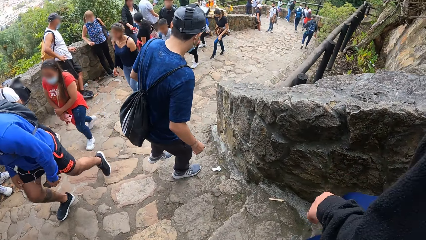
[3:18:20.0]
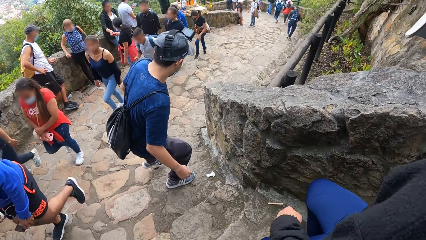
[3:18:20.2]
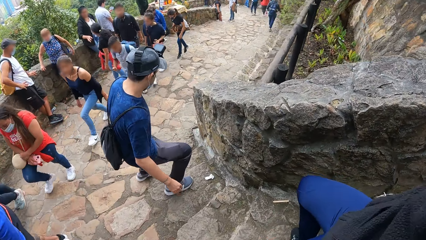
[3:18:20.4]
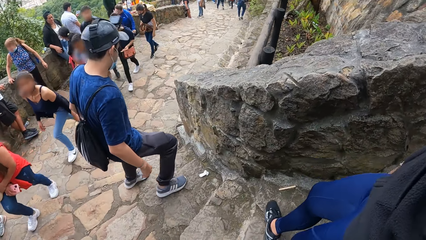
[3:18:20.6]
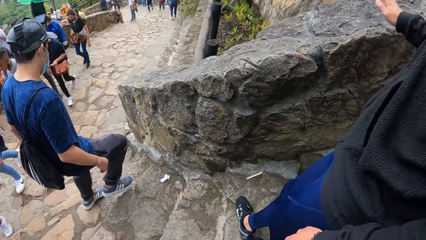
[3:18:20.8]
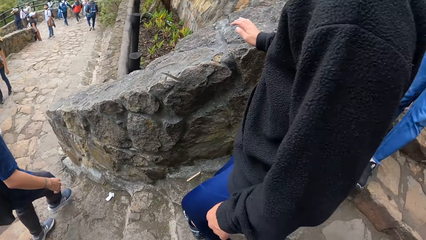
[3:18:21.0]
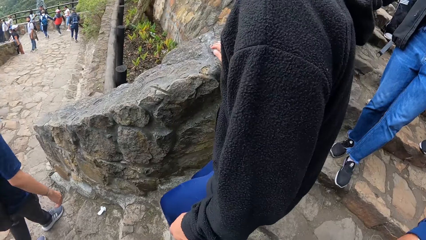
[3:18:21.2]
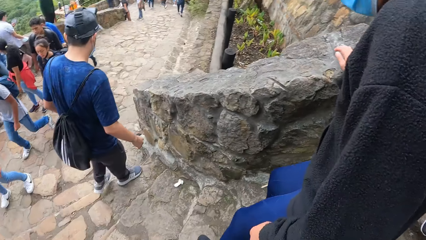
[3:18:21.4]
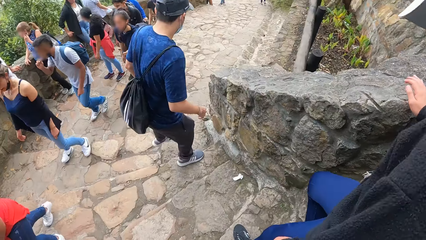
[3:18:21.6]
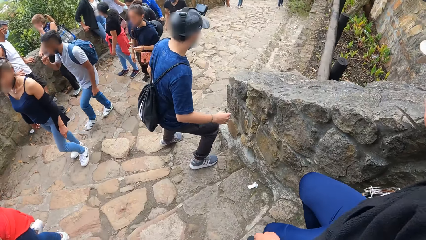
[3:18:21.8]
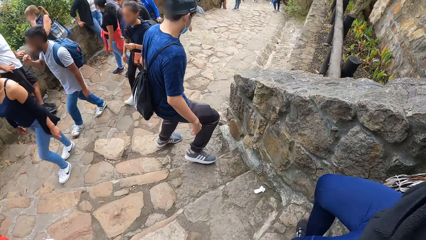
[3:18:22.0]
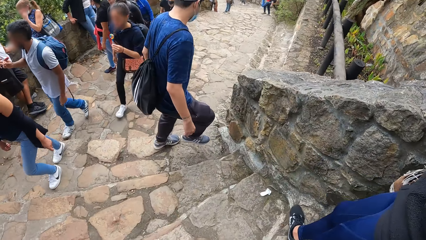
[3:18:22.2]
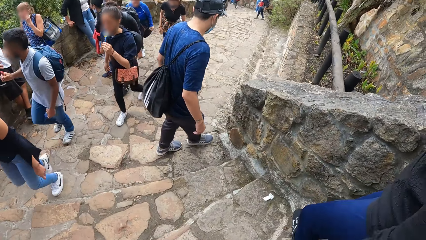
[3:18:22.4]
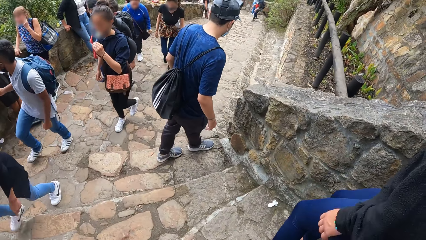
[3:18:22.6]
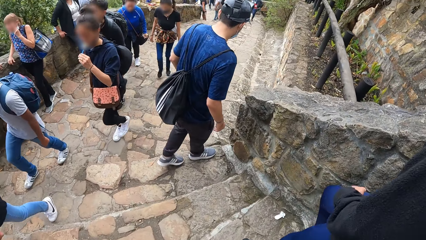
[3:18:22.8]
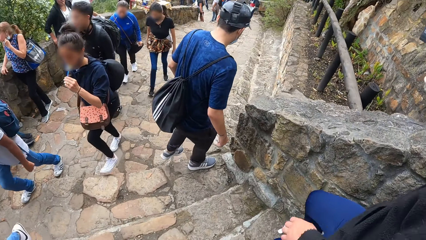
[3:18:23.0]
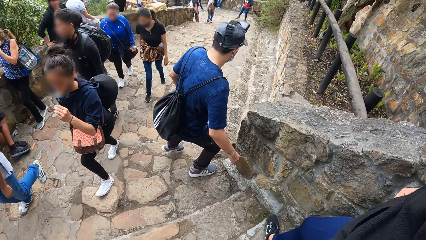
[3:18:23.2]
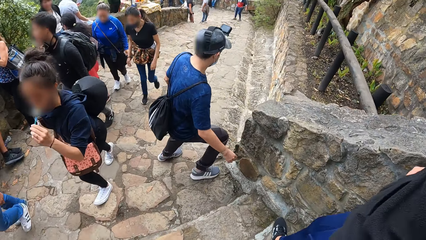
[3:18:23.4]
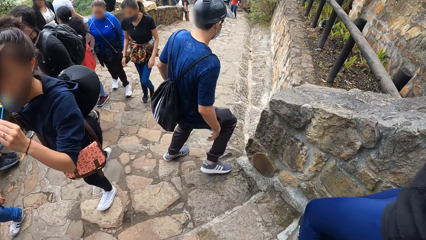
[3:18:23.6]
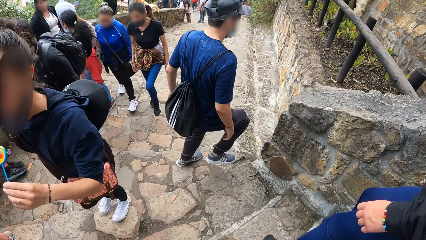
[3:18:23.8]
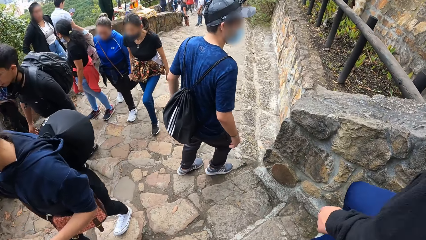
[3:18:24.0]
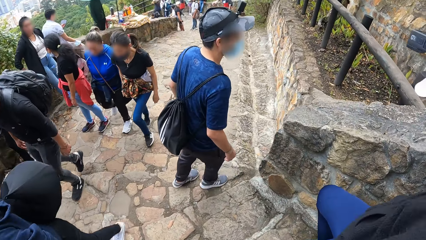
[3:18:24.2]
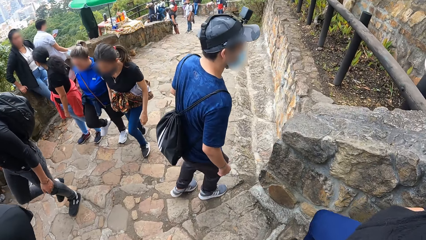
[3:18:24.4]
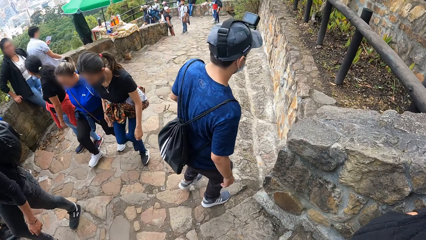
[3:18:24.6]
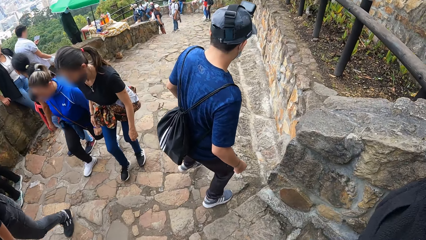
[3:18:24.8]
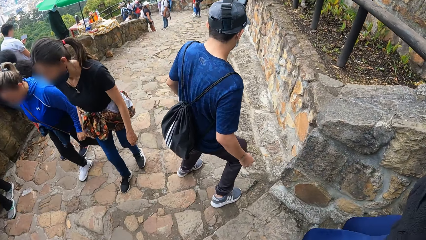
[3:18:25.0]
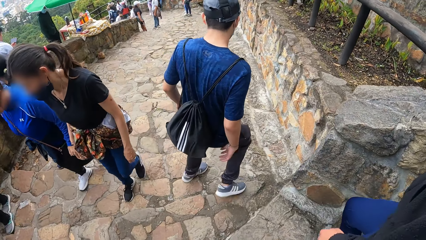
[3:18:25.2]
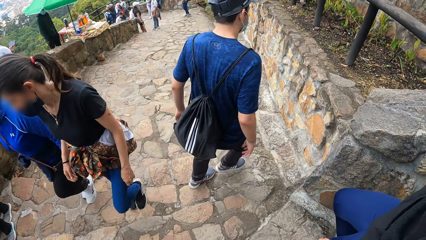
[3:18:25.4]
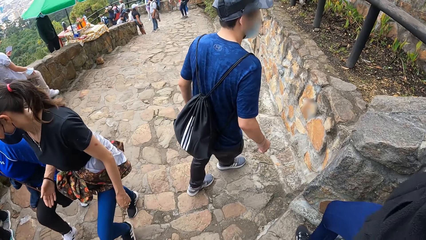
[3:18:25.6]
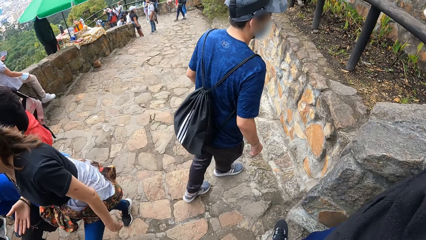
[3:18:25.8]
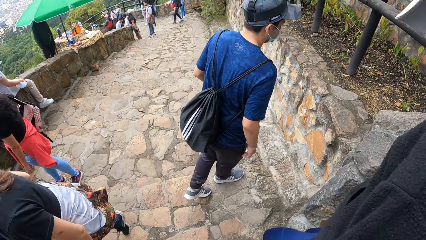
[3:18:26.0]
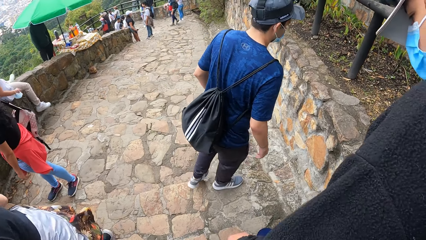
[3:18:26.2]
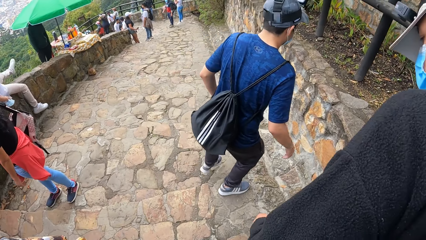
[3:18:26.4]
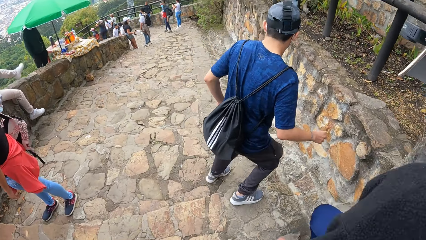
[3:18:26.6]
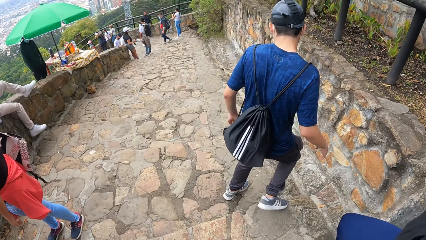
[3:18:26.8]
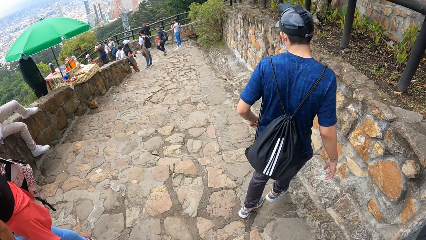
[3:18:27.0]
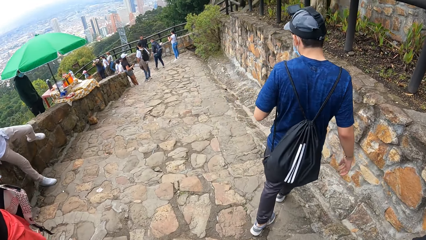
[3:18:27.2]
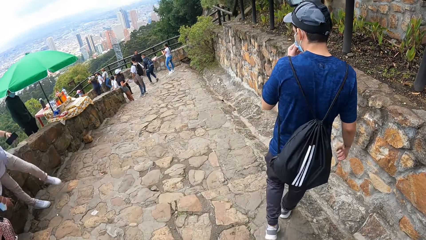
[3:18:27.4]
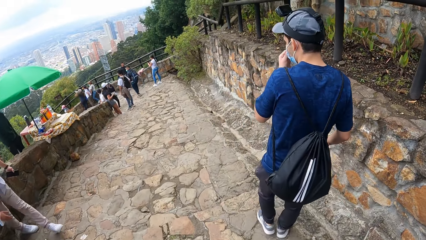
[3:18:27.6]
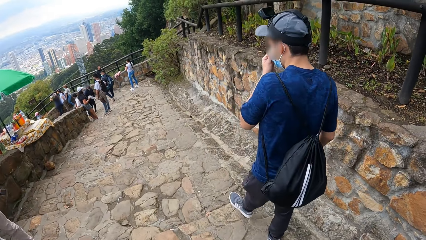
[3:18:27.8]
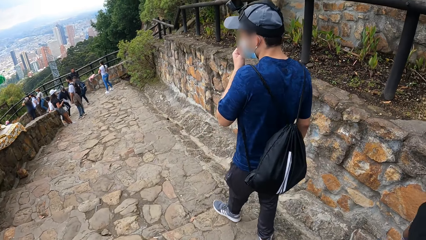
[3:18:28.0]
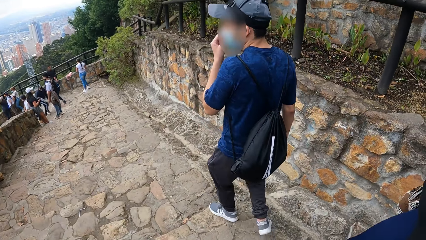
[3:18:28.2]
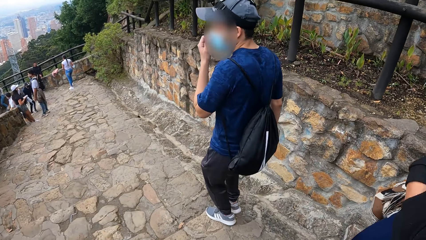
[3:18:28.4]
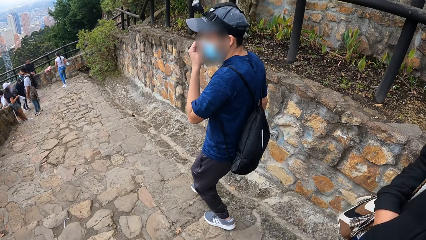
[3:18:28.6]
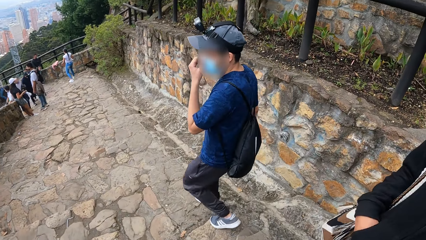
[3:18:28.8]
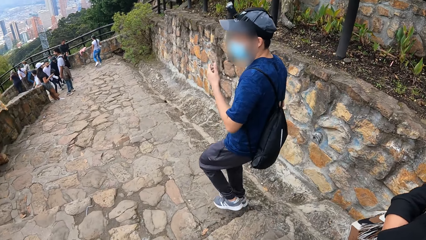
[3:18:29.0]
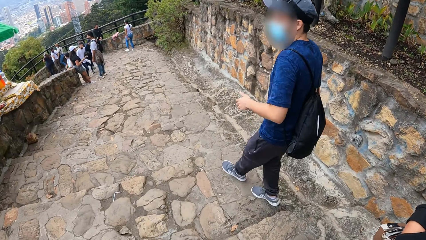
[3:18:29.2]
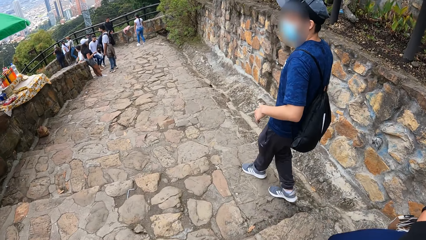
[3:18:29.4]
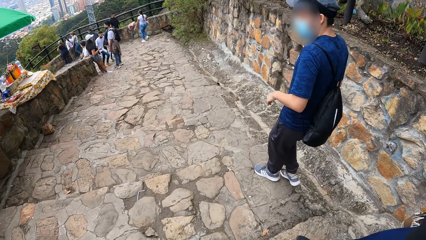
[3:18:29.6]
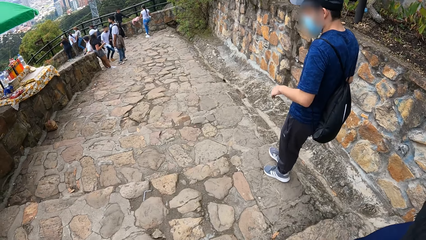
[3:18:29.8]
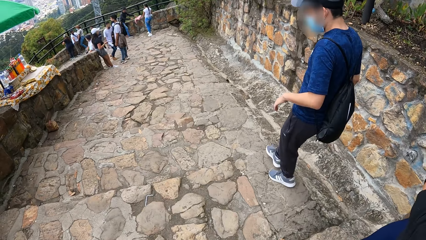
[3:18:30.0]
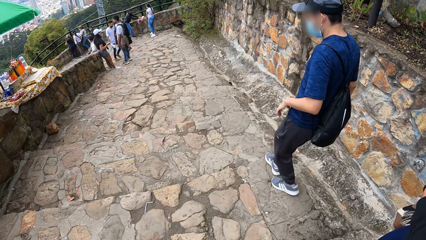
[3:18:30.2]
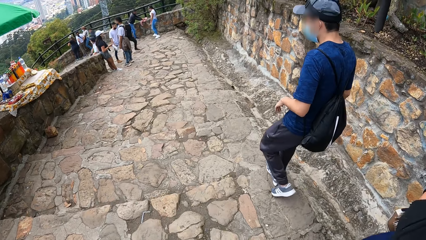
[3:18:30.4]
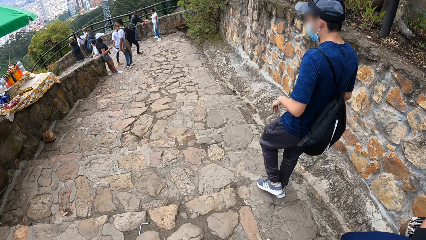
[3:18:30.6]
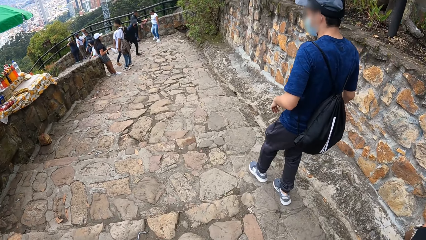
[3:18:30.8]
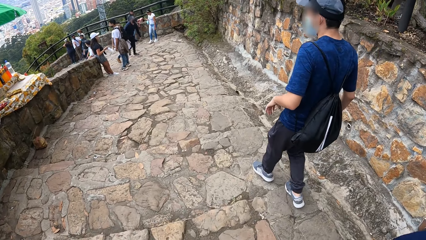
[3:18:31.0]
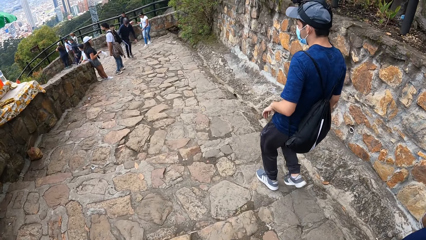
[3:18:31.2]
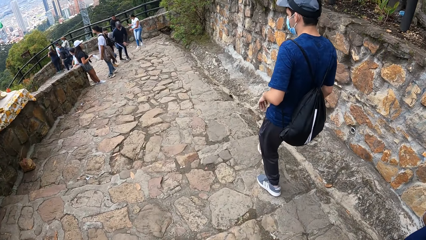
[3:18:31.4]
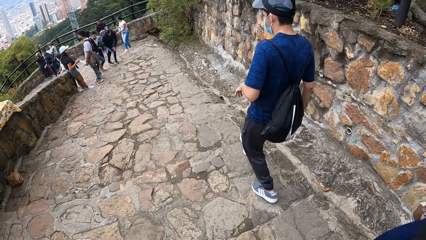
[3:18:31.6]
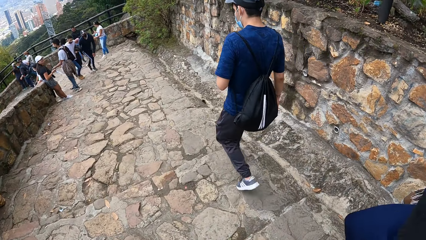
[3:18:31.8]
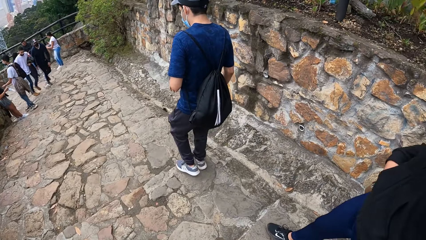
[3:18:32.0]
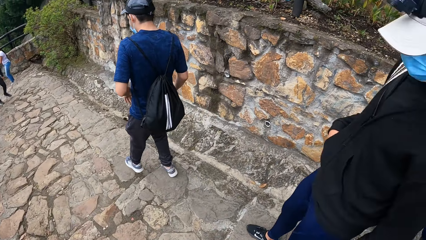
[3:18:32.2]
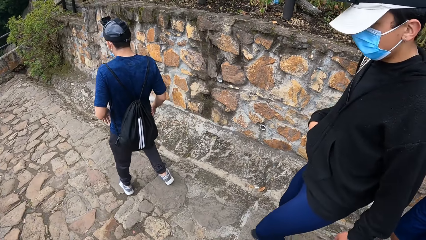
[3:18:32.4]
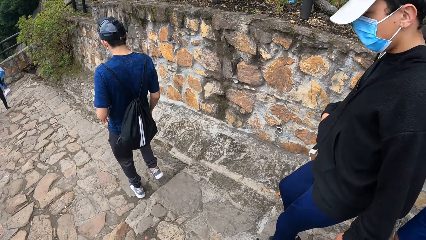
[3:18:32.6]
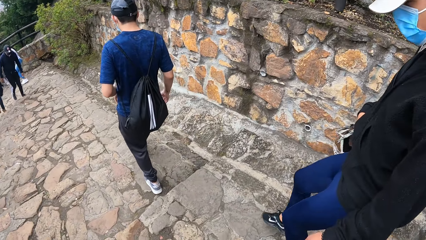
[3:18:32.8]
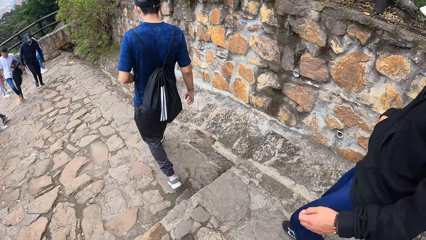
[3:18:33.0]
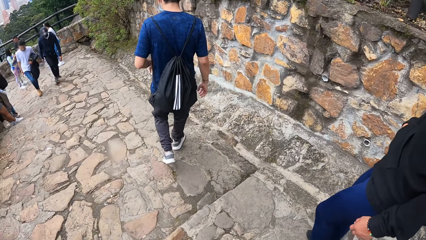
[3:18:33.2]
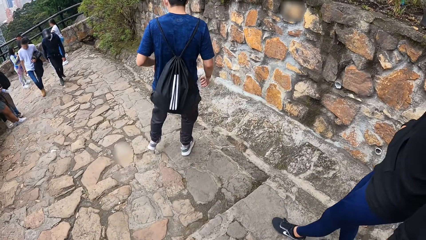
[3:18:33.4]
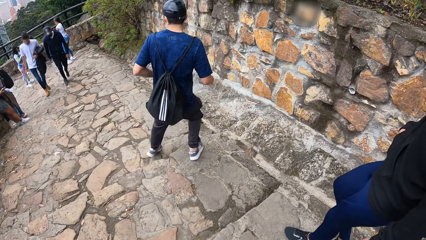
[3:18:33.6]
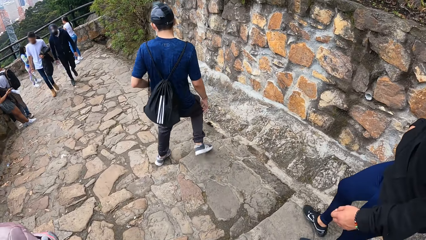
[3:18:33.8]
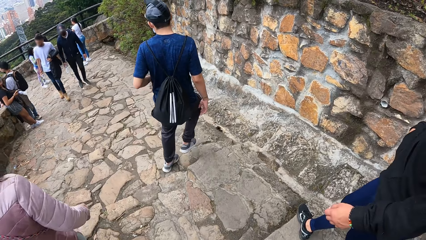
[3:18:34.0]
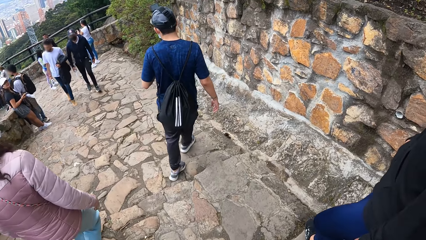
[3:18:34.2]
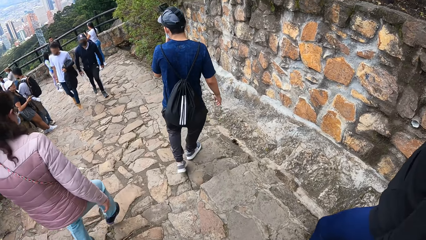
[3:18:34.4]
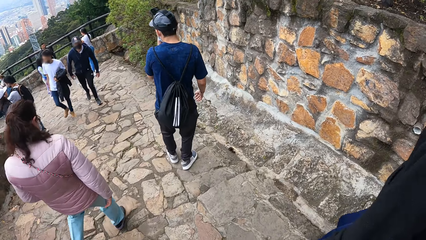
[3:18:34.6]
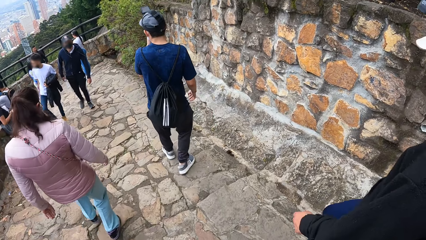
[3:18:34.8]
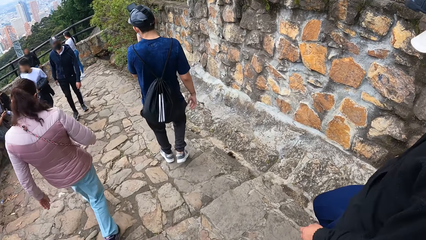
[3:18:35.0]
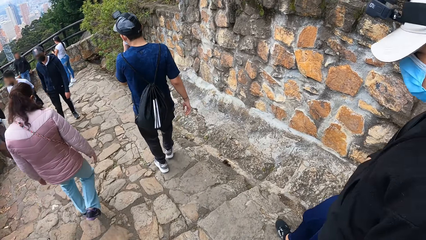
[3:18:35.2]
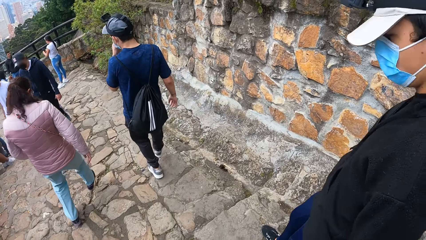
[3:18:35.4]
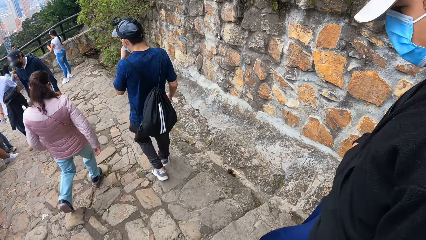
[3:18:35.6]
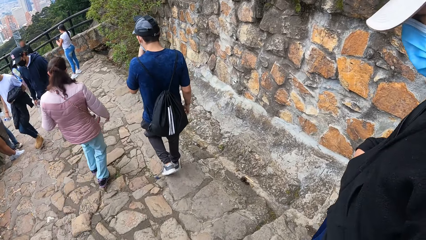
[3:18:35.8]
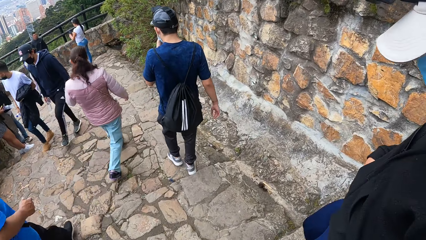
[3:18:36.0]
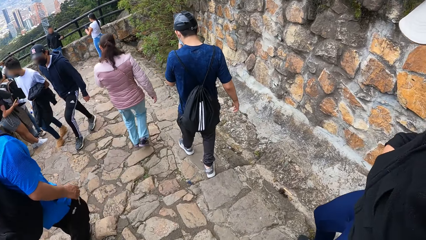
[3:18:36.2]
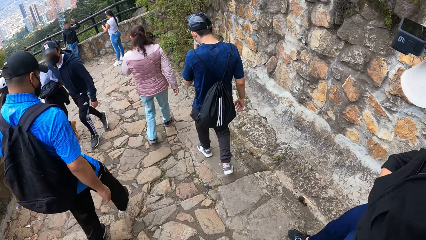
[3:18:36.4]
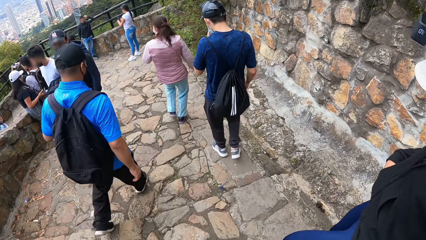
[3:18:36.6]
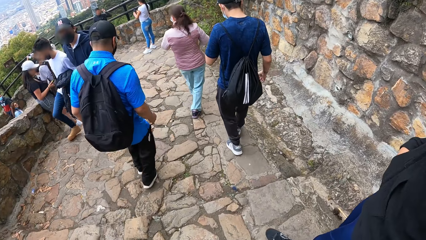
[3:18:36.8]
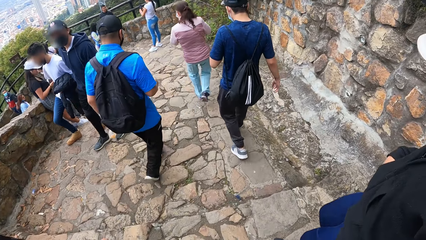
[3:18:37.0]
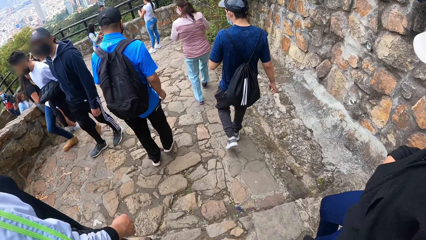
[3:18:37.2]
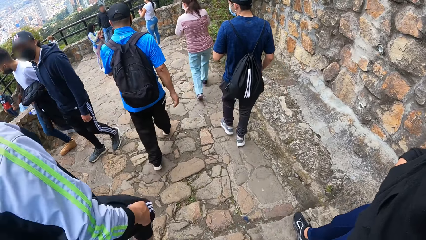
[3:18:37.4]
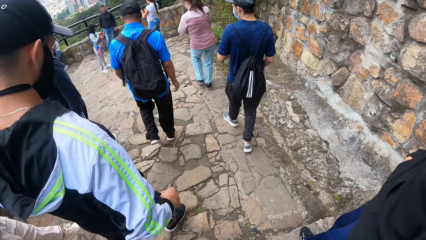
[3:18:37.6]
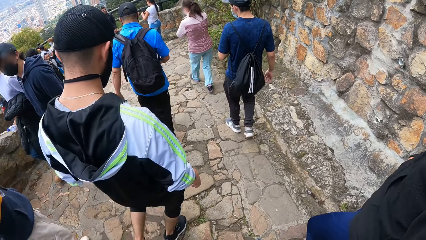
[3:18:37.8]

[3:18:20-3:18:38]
A woman licks a lollipop in her left hand. A man descends from the edge of the path. Another man adjusts the nose mask on his face with his left hand. The second man descends the stairs. The camera wearer looks around. A third man descends the stairs. The second man descends the stairs. The second man adjusts the nose mask on his face with his left hand. The camera wearer descends the stairs.
